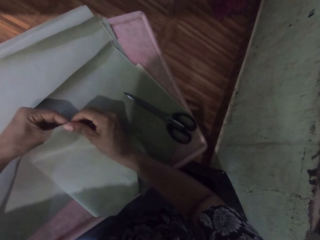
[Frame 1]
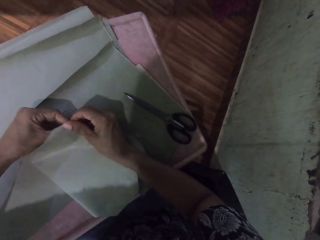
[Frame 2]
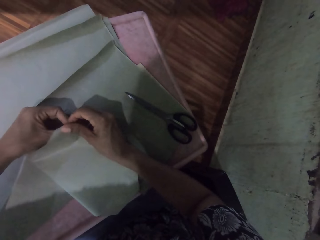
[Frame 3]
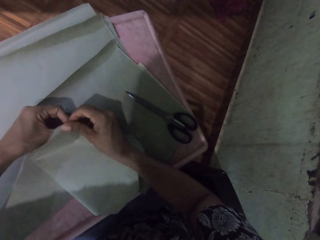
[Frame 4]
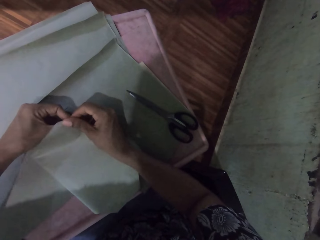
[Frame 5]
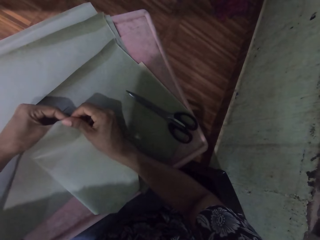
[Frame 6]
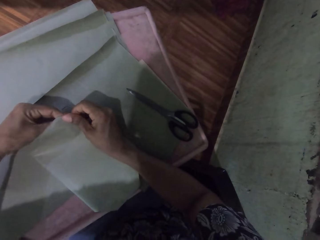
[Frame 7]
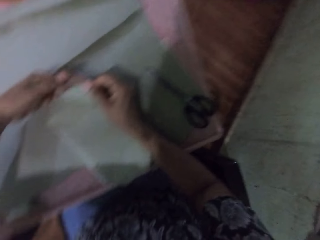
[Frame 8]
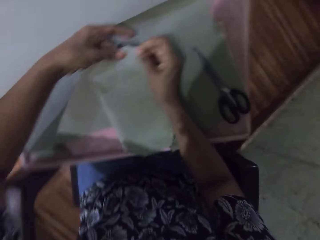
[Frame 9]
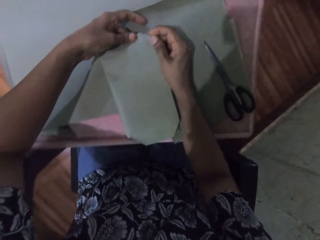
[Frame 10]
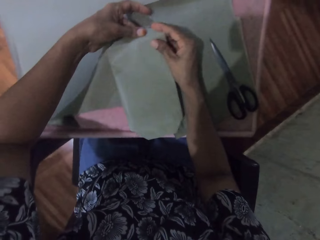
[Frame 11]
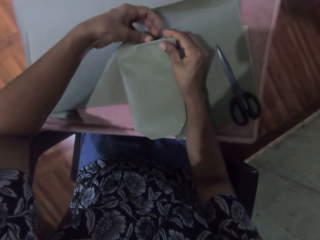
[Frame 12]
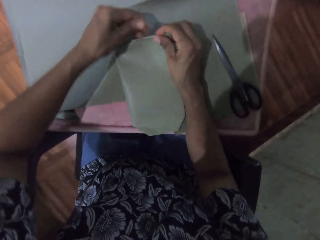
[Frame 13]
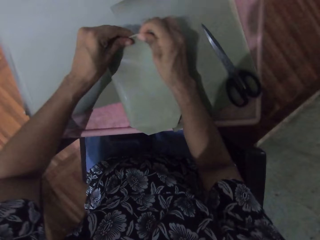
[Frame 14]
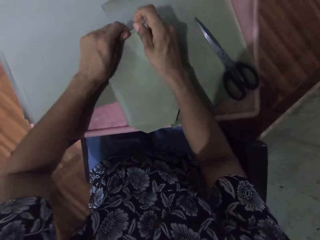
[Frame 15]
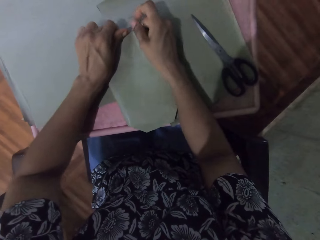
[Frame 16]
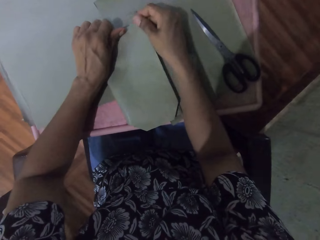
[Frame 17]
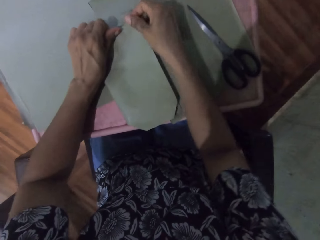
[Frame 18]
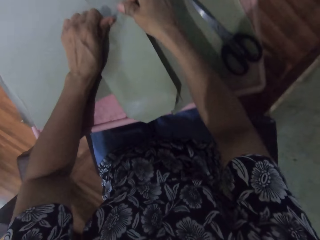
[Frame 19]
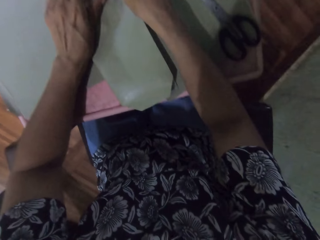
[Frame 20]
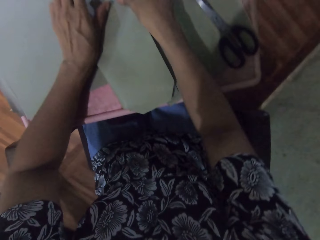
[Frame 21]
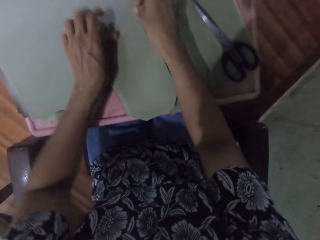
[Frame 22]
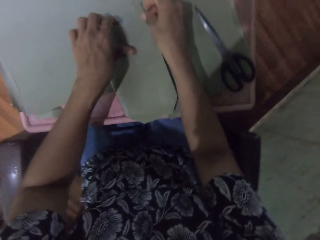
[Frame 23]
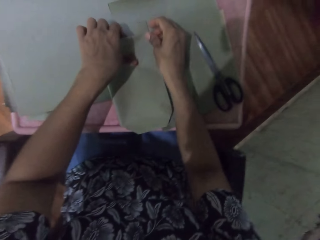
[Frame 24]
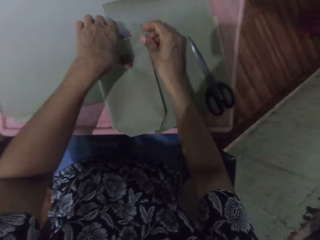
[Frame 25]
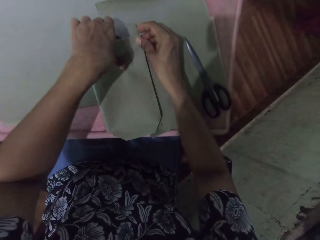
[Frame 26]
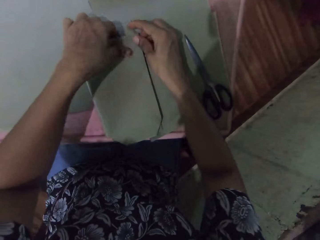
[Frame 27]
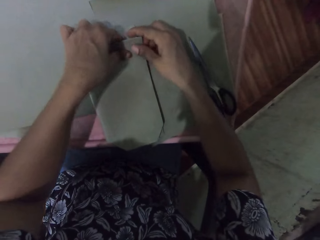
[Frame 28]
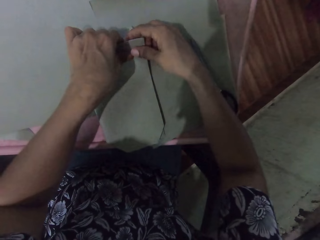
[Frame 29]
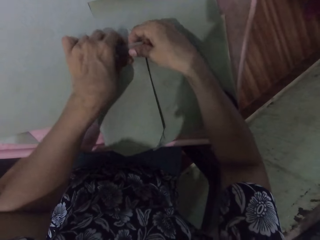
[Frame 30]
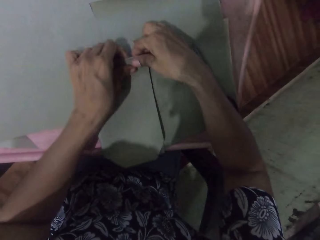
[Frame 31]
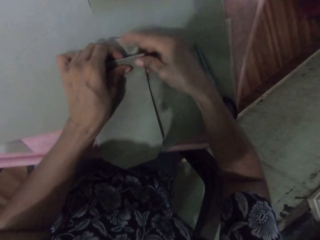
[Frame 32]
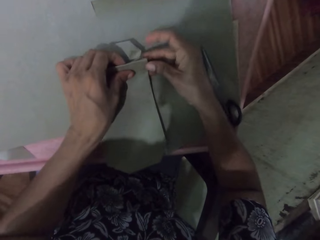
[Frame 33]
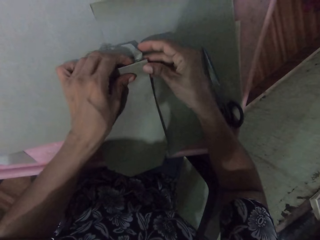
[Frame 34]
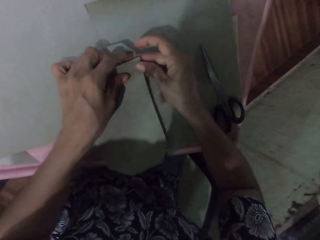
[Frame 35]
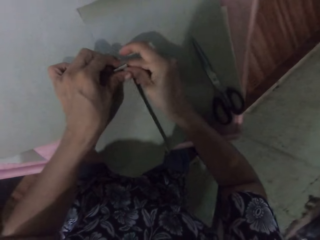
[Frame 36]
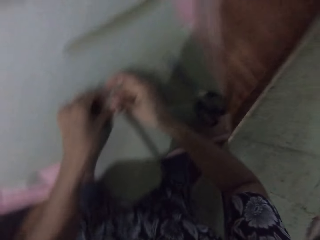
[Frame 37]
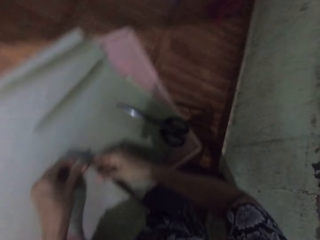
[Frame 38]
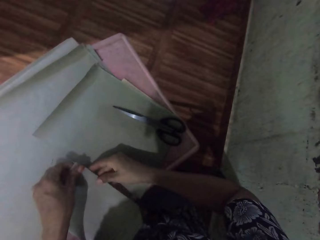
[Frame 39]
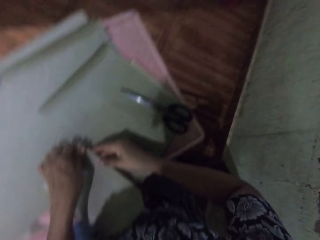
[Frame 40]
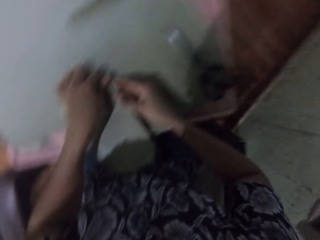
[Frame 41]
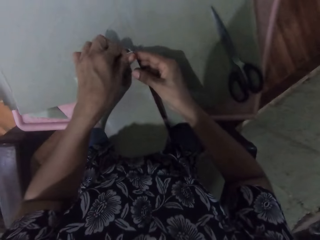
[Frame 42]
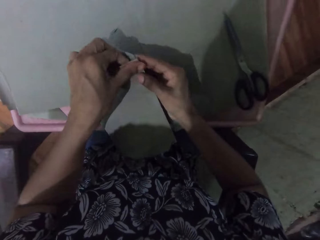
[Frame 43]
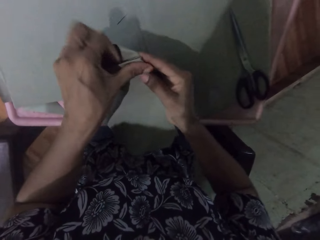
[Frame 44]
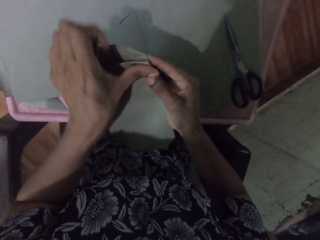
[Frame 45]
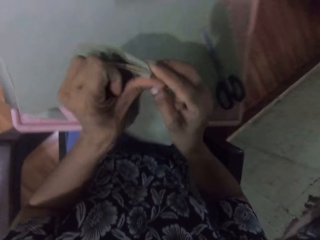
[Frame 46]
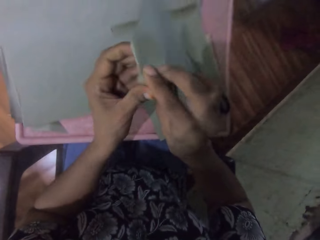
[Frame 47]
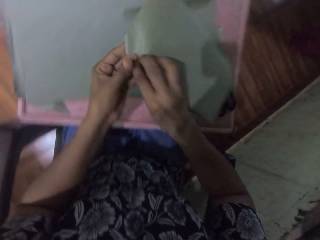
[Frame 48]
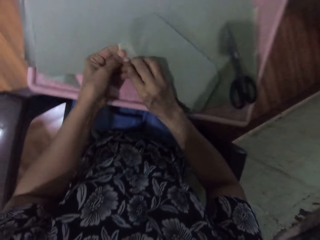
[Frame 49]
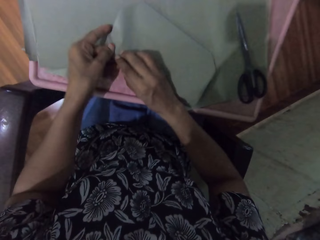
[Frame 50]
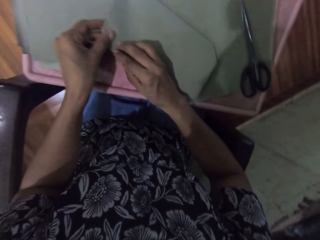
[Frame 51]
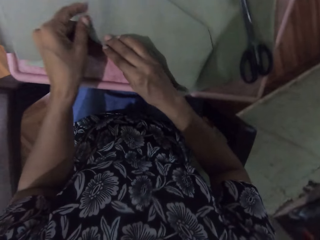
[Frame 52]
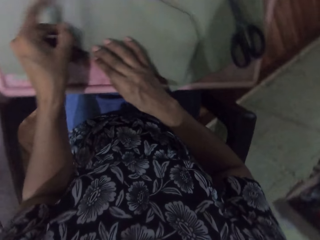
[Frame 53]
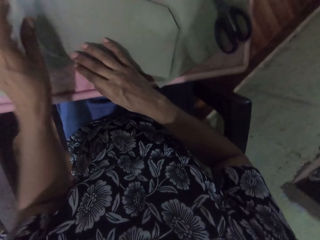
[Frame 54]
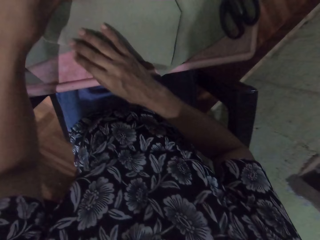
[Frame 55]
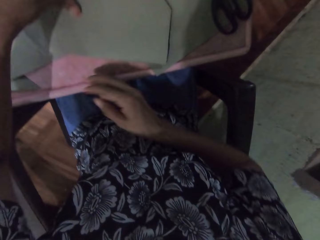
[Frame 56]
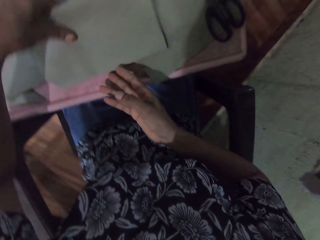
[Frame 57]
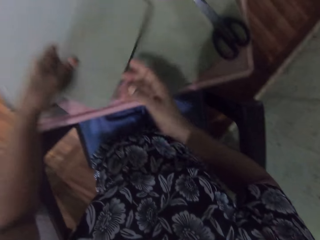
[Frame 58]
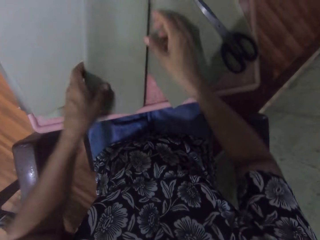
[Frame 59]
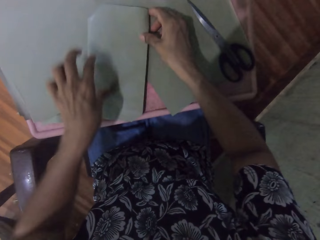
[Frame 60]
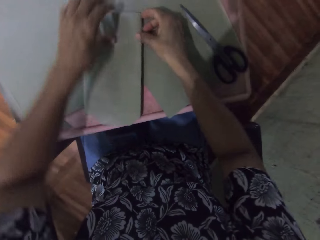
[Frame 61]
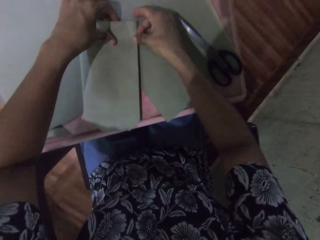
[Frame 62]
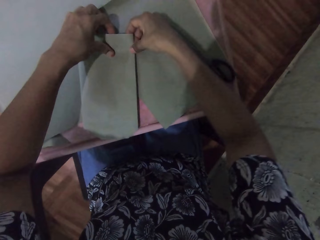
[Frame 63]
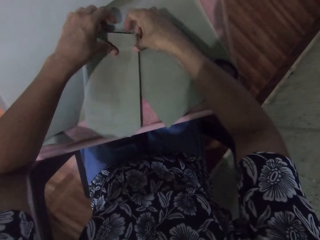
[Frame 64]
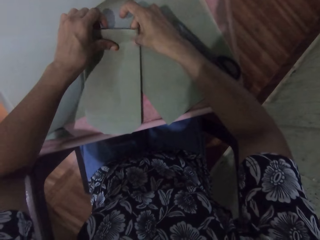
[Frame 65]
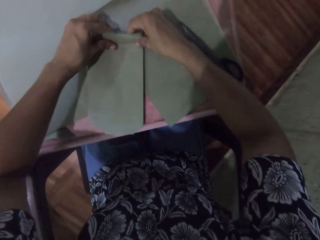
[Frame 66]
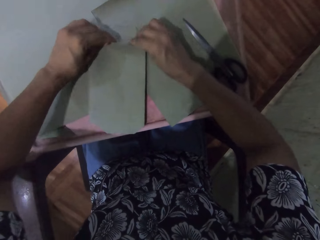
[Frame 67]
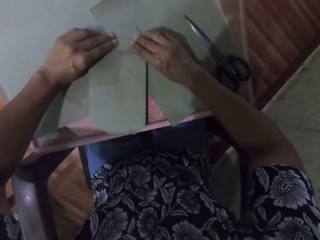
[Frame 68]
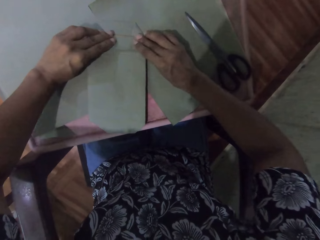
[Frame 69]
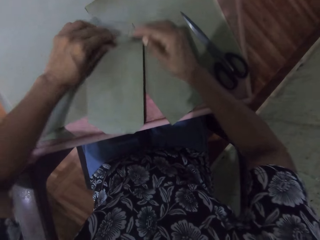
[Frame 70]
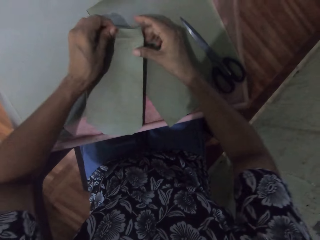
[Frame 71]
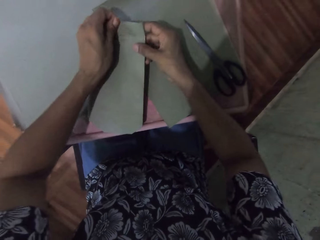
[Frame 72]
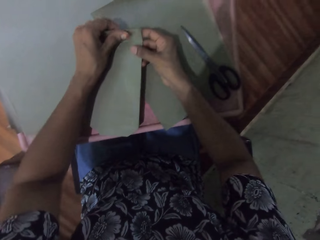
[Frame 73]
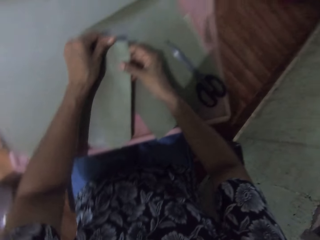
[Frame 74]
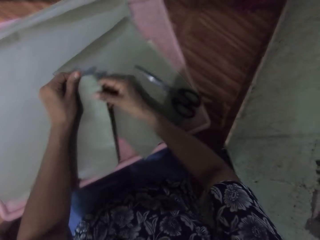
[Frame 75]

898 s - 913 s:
The camera wearer moves the book on the table with both hands. They wrap the book on the table with the cardboard paper with both hands. They turn the book on the table with both hands. They adjust the edge of the book on the table with both hands. They wrap the book on the table with the cardboard paper with both hands.

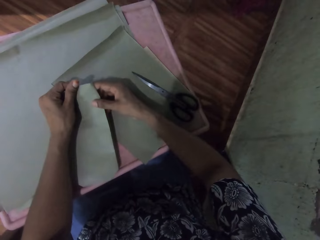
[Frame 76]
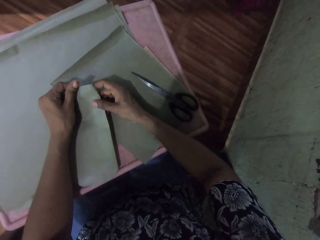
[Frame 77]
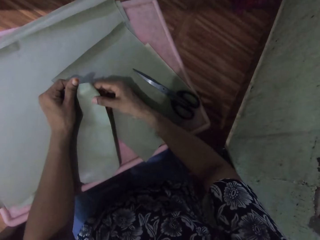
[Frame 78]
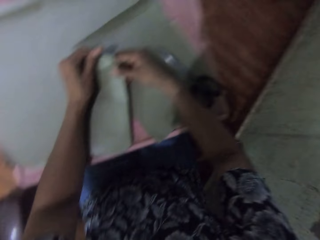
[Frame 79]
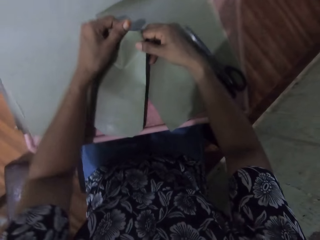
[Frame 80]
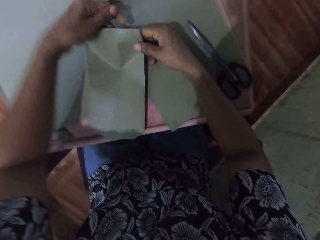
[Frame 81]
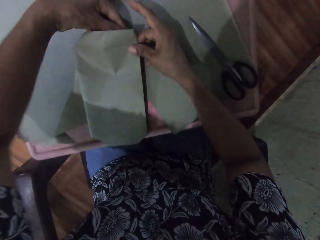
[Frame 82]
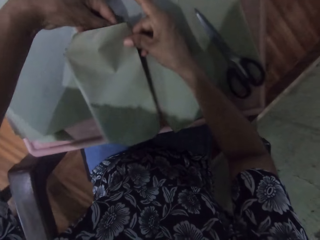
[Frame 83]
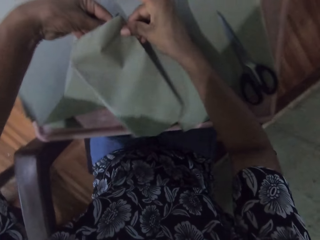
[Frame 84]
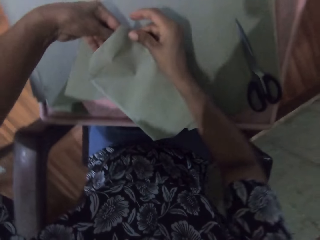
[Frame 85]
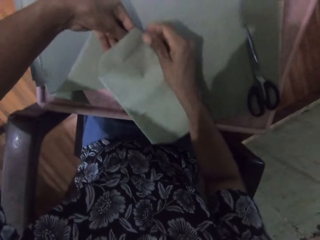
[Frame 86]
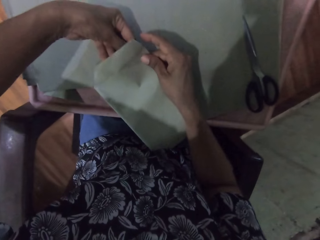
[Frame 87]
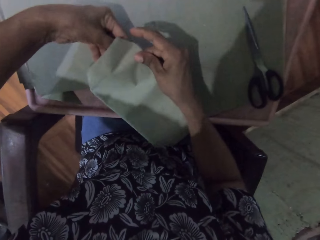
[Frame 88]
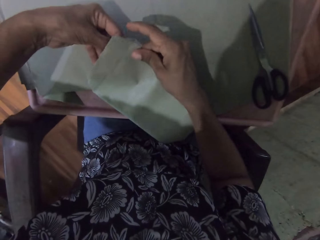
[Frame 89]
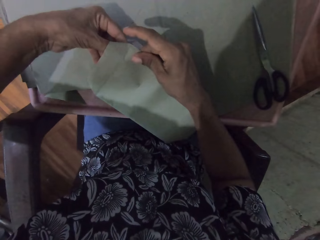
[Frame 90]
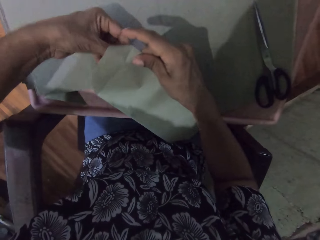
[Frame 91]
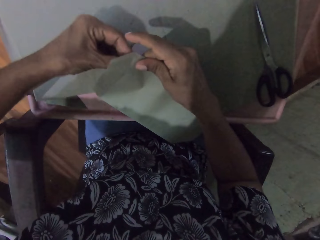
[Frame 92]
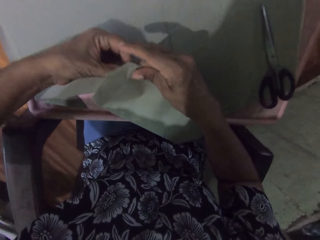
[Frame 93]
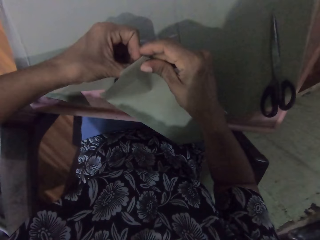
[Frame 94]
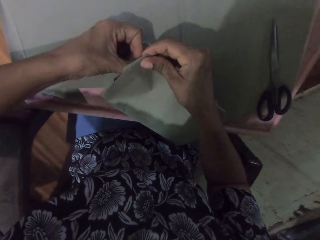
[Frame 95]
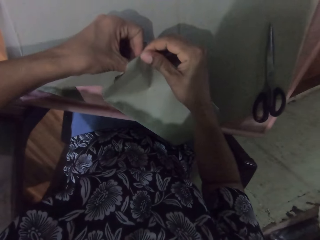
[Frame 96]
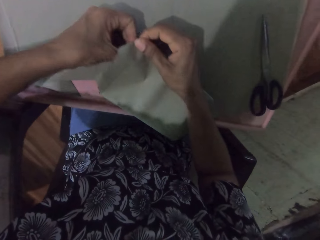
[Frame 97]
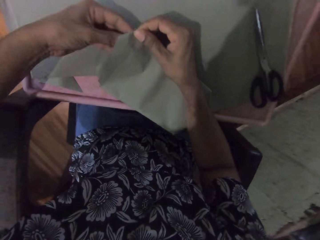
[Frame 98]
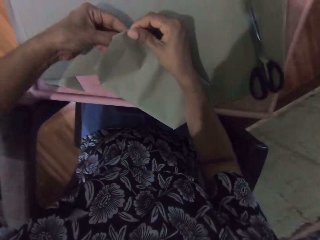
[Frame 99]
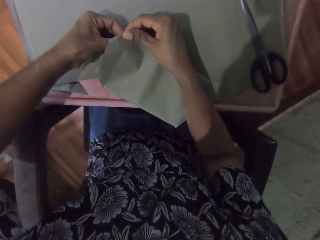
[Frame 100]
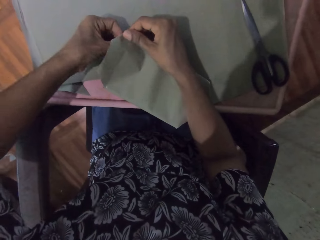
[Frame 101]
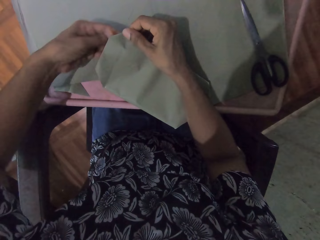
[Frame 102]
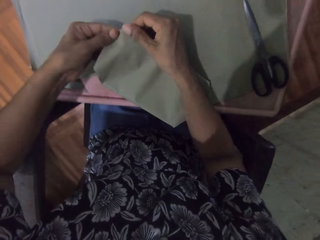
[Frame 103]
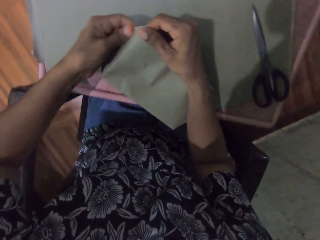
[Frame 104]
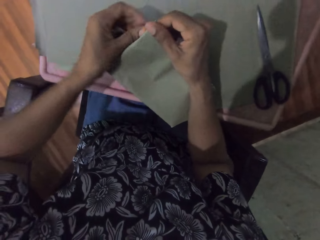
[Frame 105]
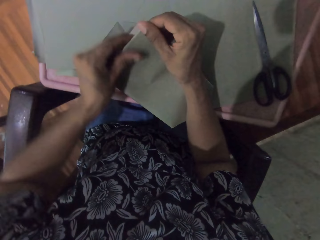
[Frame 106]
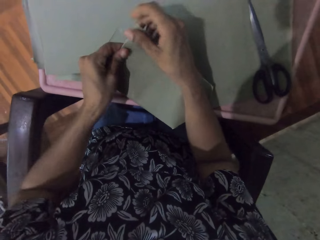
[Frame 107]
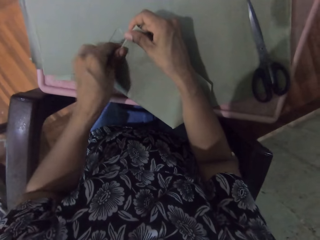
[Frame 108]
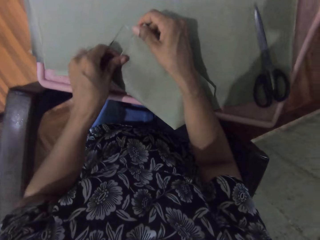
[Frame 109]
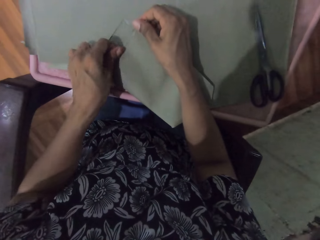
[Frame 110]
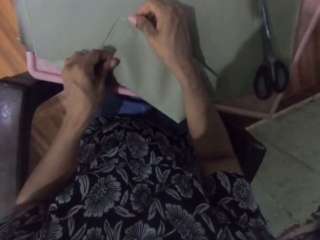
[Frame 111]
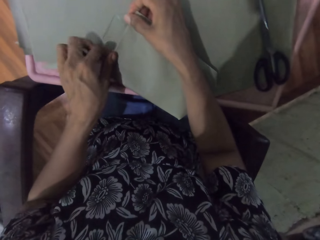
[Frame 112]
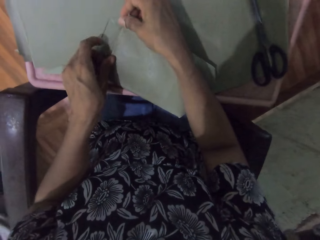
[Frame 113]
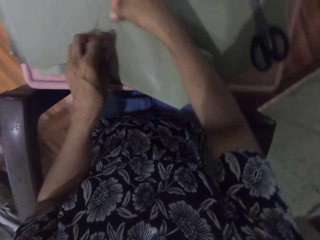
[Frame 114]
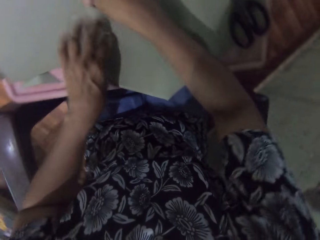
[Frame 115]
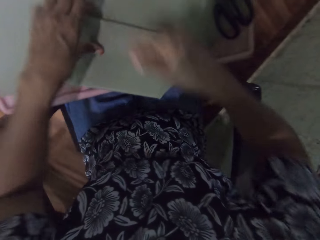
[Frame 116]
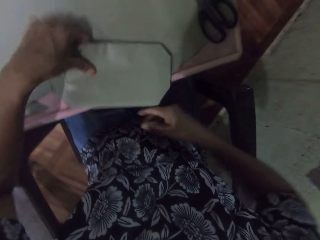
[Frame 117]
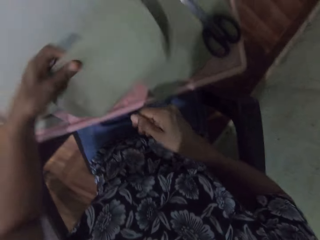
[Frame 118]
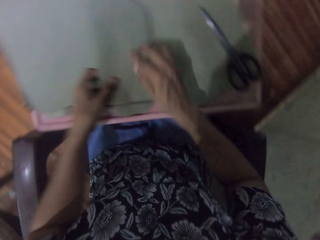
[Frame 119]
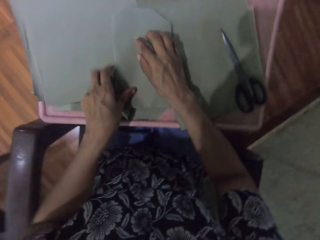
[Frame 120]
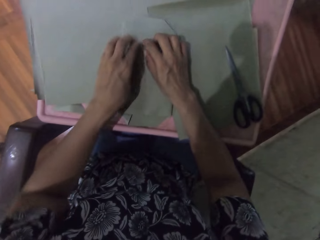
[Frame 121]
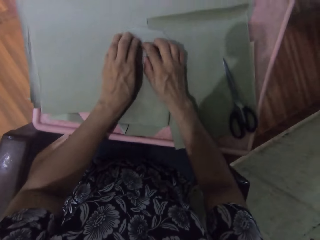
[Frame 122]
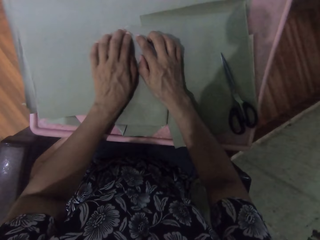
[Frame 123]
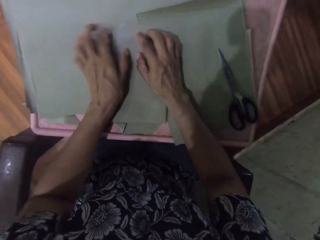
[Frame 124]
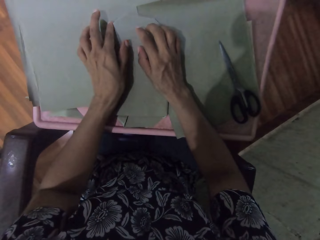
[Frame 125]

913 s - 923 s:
The camera wearer turns the book on the table with both hands. They smoothen the cardboard paper on the book on the table with both hands.
